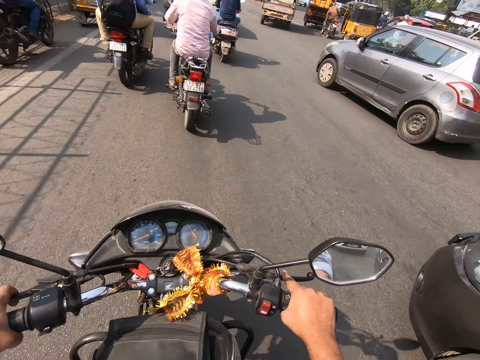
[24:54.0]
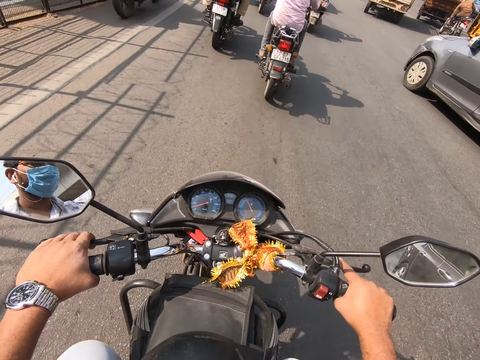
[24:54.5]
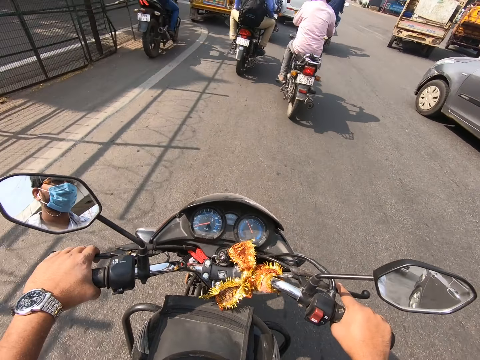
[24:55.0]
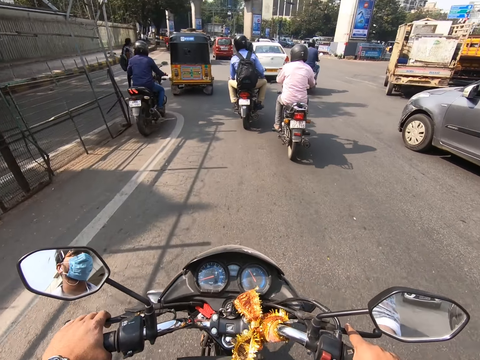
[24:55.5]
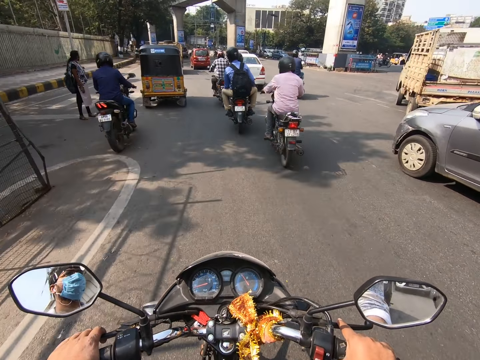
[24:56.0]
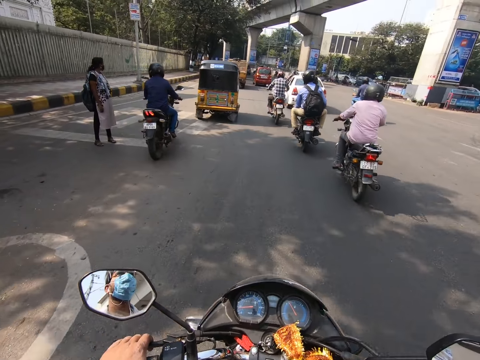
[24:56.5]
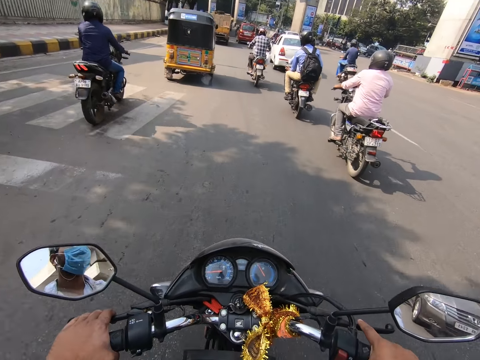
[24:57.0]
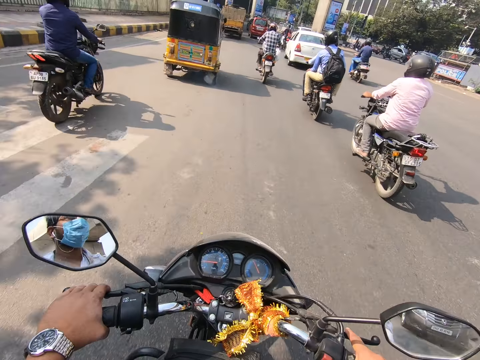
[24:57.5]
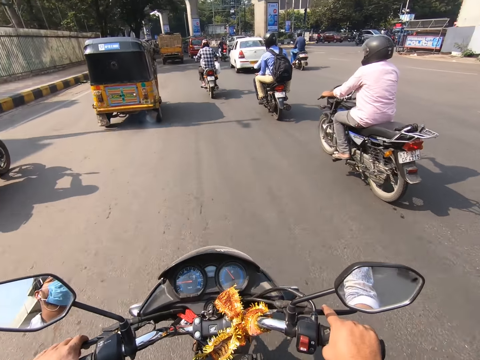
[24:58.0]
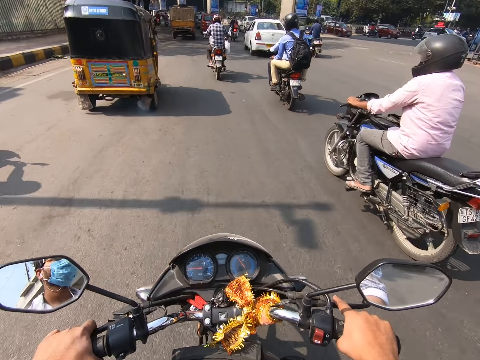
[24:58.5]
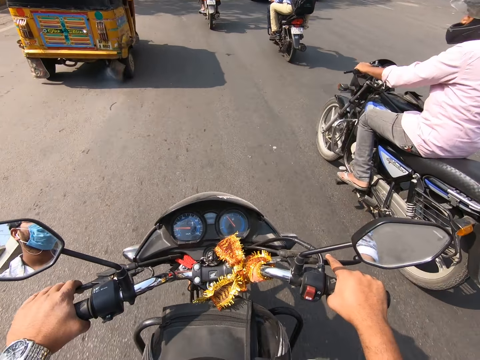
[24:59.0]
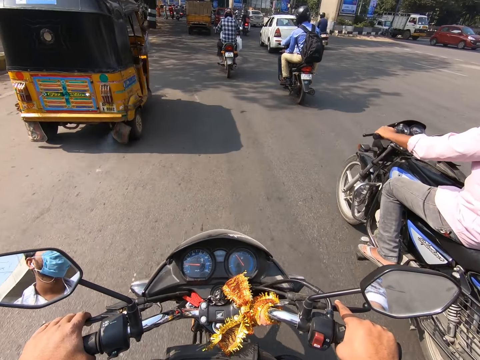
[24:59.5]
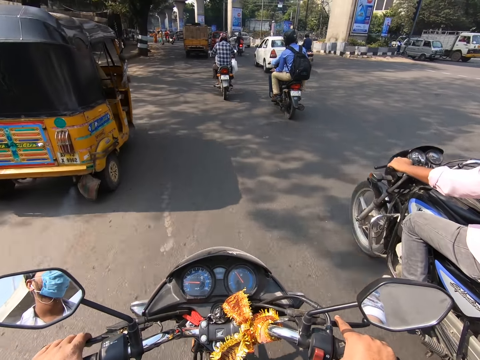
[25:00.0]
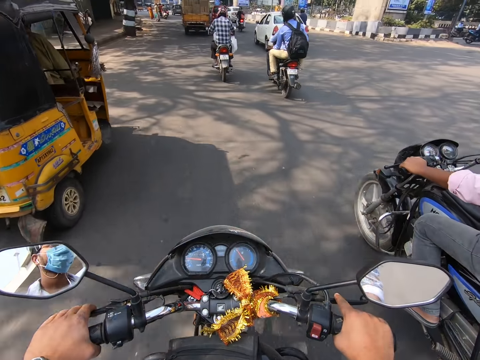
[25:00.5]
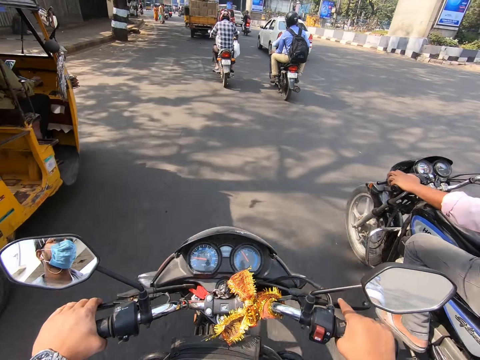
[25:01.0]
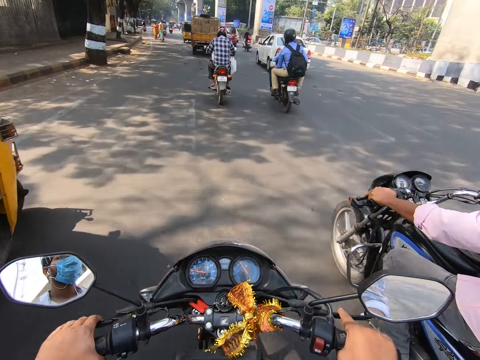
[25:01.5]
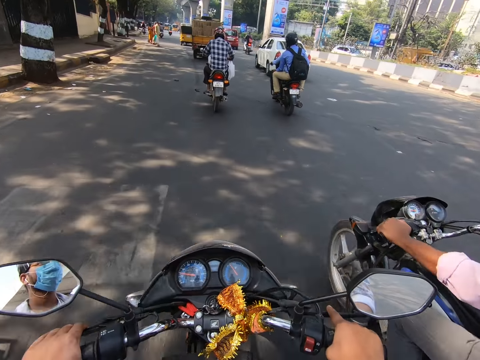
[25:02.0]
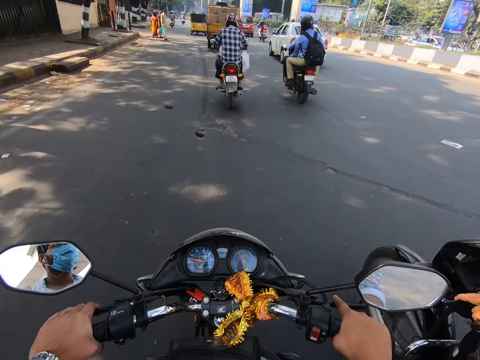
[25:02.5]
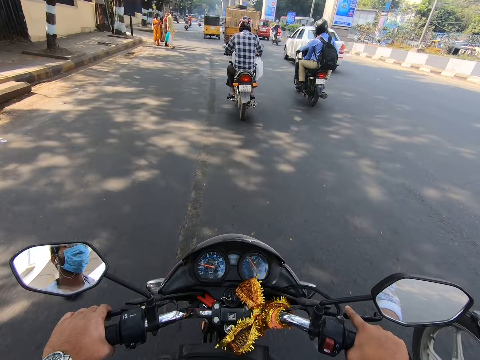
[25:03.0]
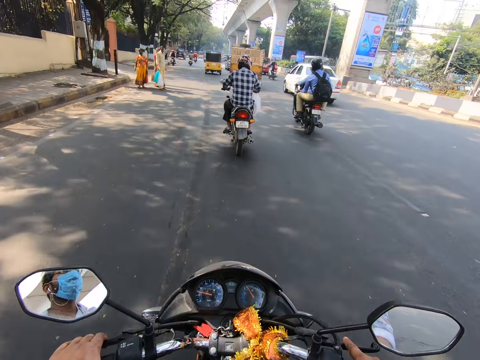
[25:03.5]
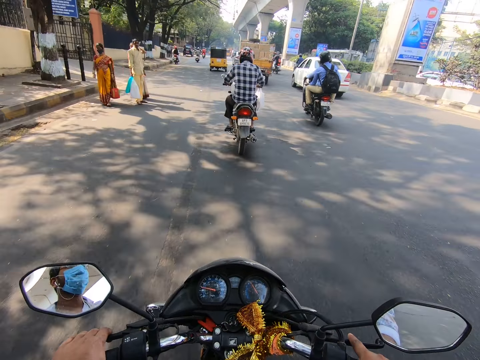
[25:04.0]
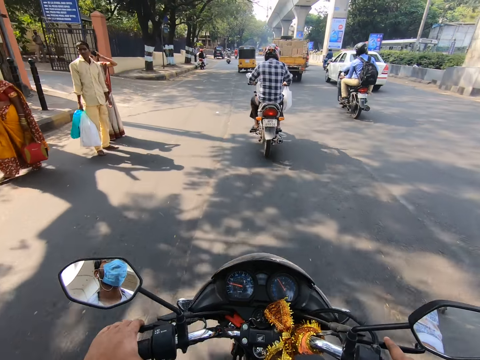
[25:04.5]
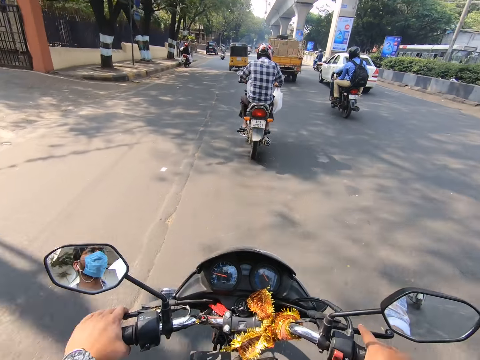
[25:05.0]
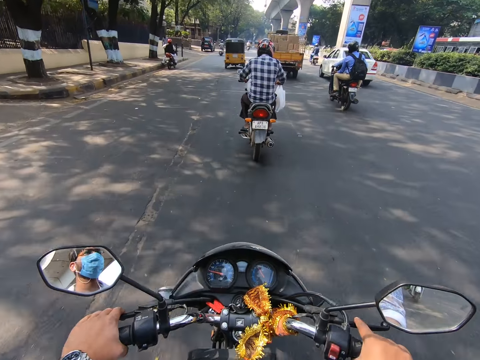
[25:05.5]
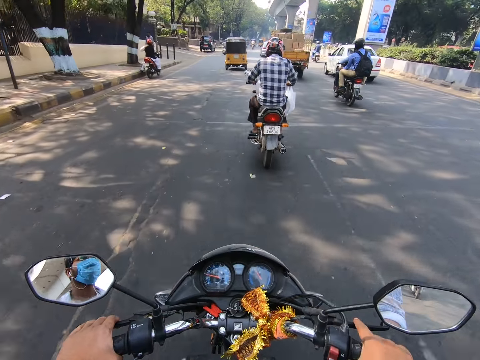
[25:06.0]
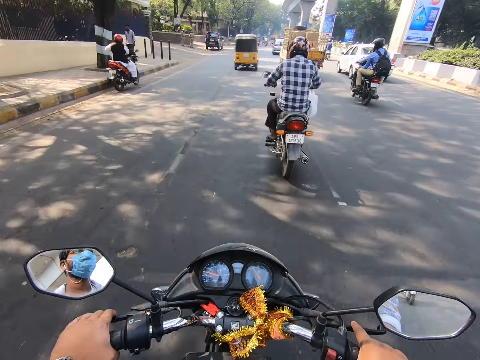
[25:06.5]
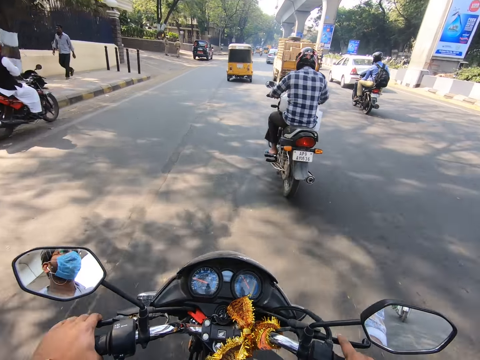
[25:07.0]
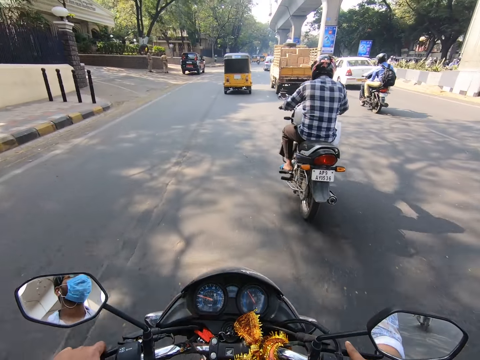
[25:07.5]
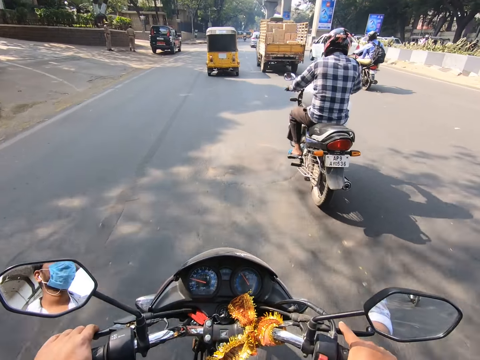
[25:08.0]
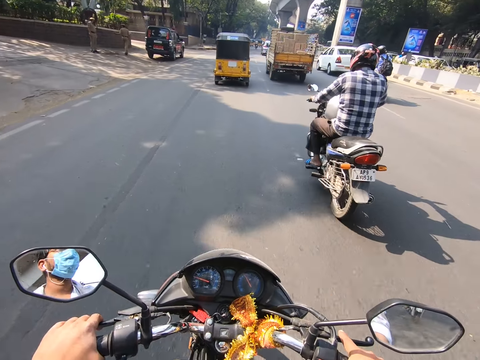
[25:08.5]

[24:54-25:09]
The camera wearer rides past a silver car on the road. They ride past a bike on the road. They ride past a bike on the road again. They ride past a rickshaw on the road. A man holds a bag on the road.

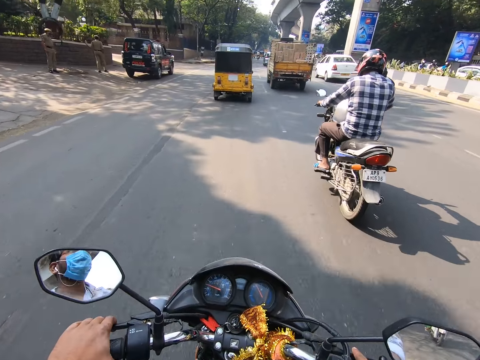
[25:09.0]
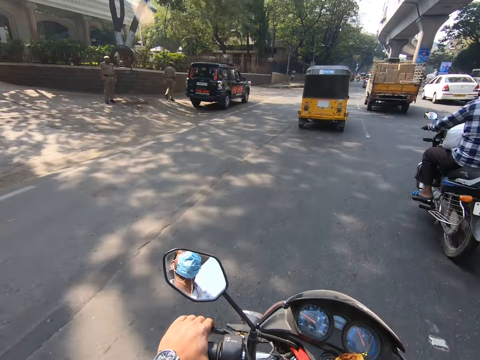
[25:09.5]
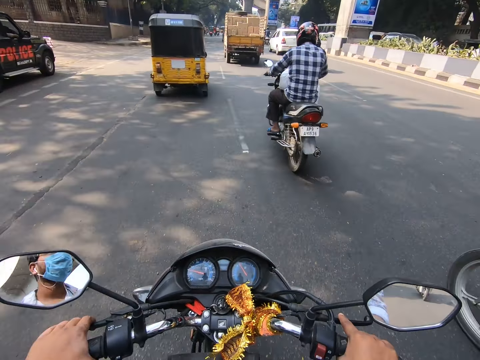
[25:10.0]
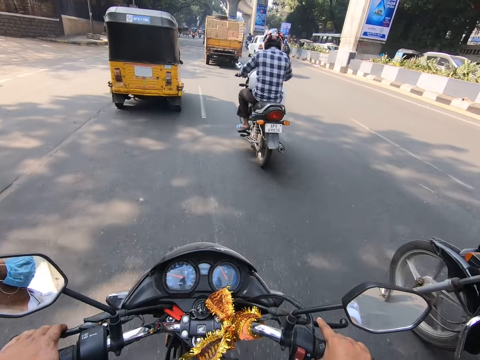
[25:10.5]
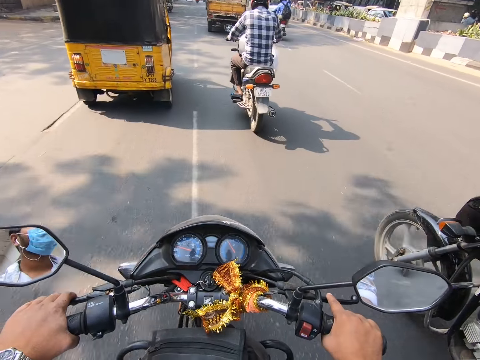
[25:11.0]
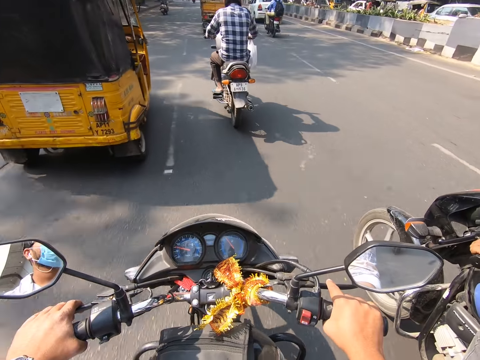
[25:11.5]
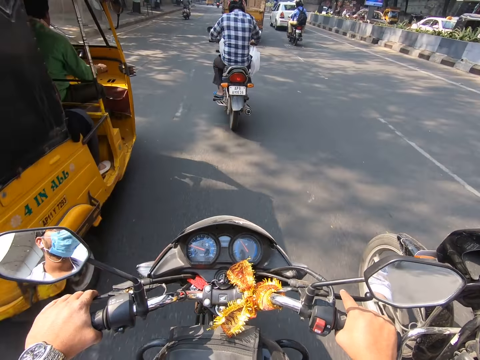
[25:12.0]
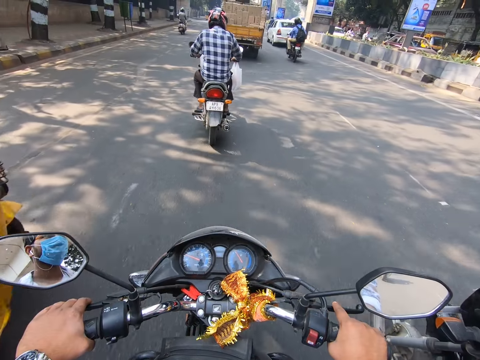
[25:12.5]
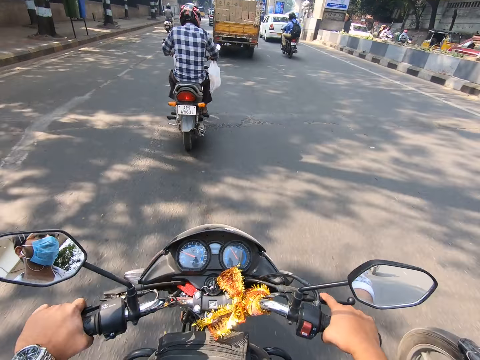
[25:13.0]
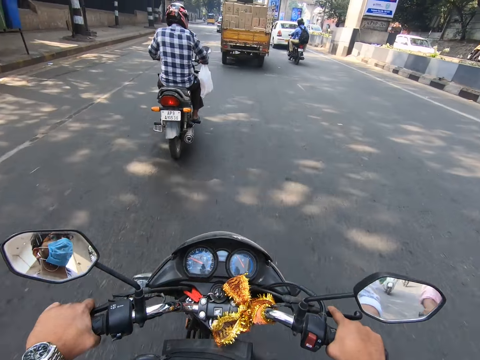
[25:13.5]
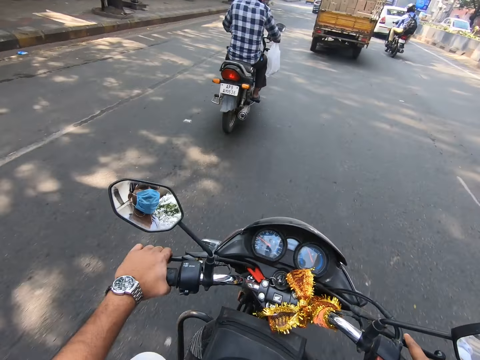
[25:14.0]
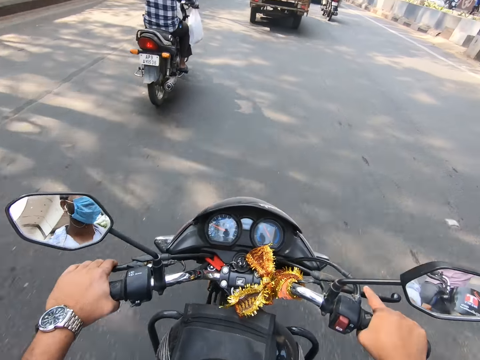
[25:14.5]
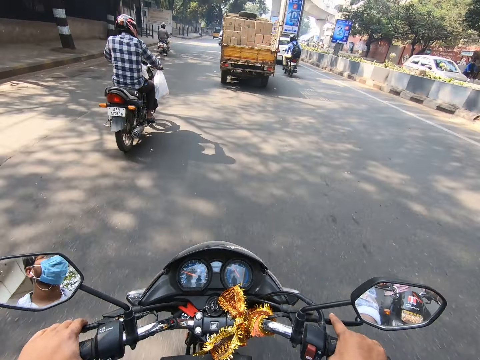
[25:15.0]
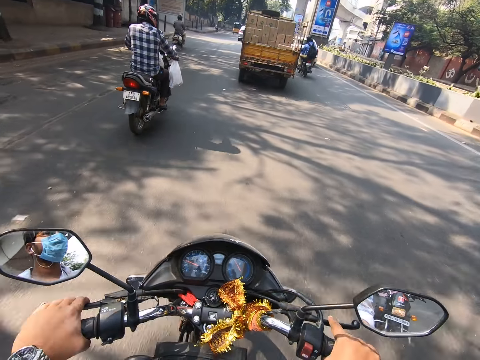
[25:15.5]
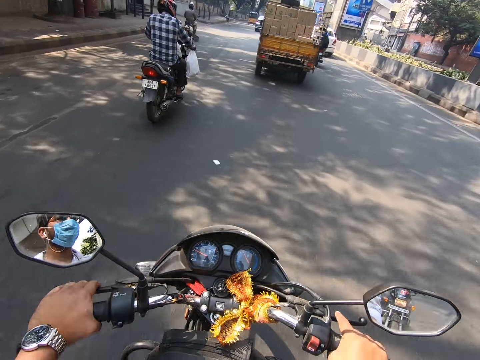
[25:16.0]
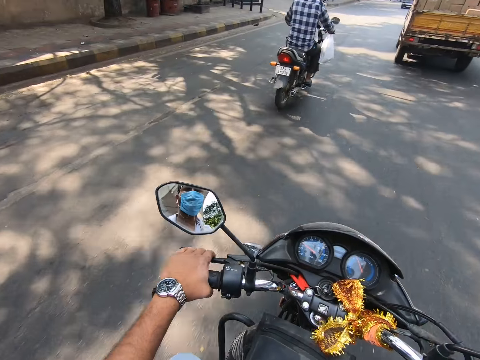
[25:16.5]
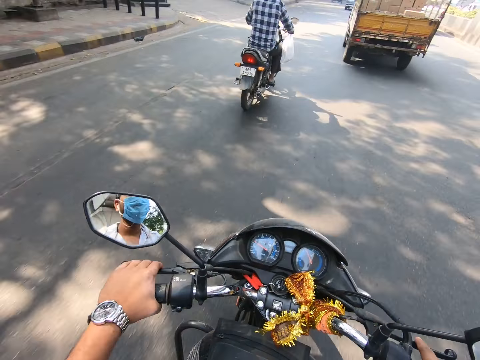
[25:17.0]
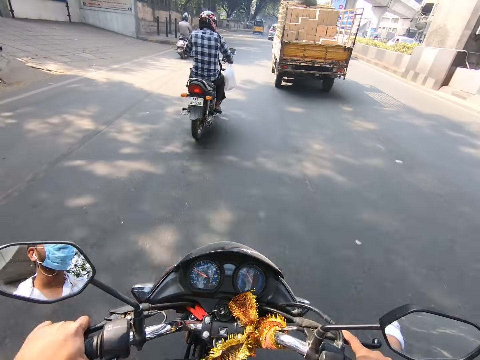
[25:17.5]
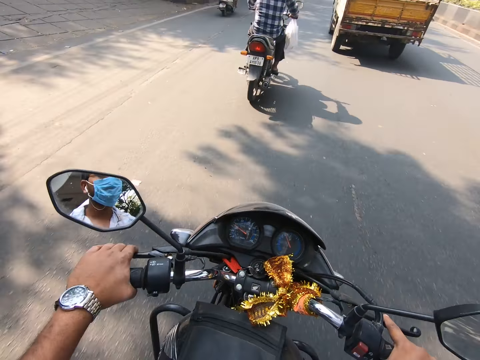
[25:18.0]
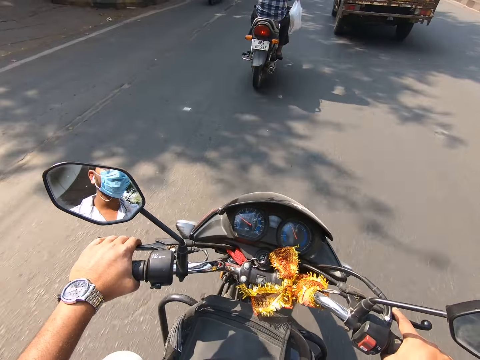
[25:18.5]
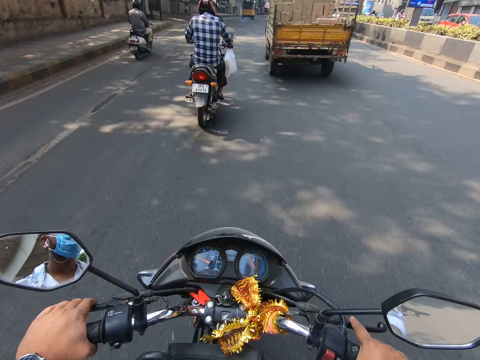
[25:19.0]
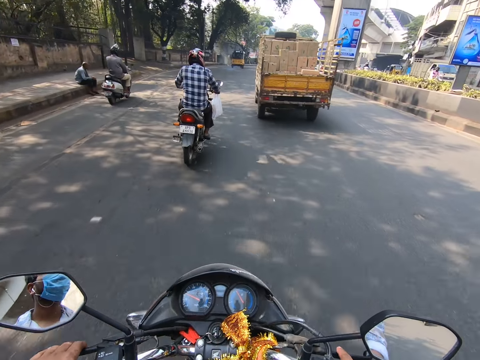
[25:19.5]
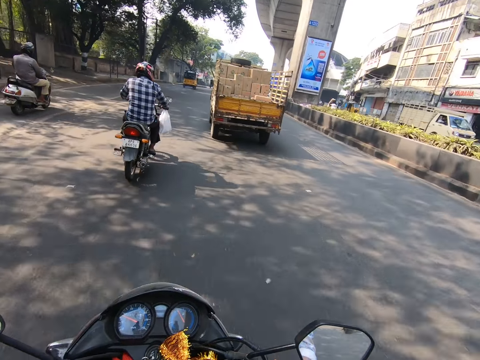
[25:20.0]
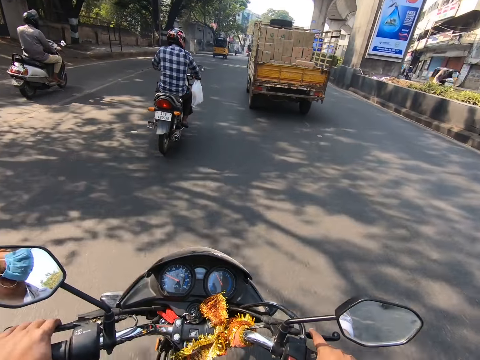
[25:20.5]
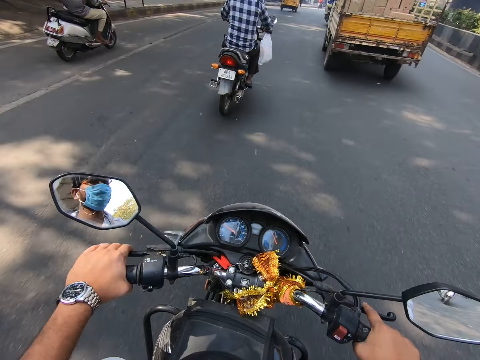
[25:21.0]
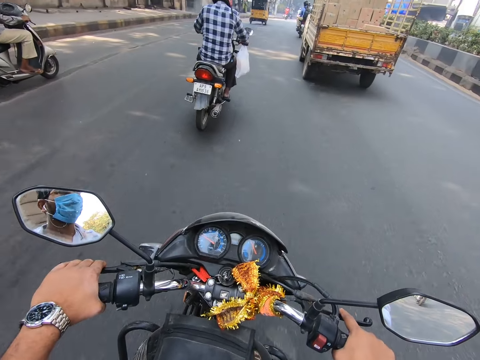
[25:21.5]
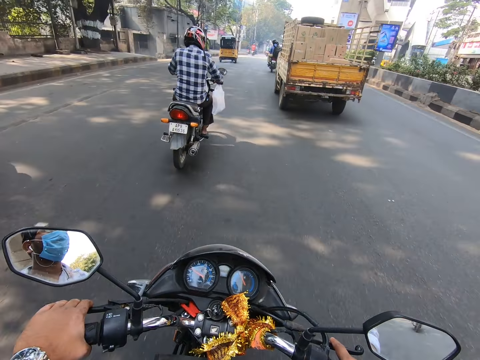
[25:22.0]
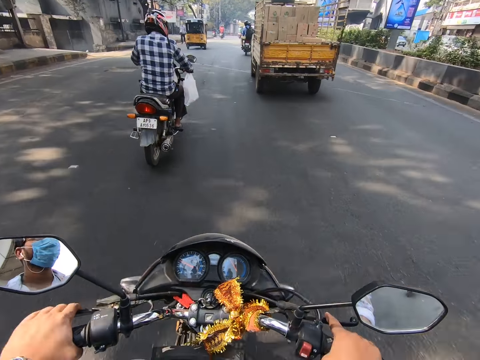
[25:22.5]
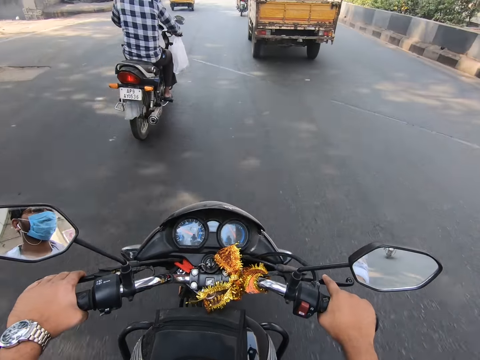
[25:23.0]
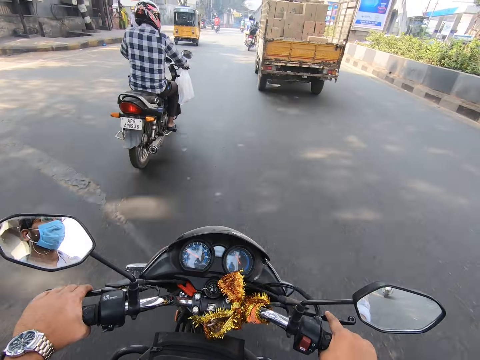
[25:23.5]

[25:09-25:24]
The camera wearer rides past a bike on the road. They ride past a rickshaw on the road. They ride past a bike on the road.
